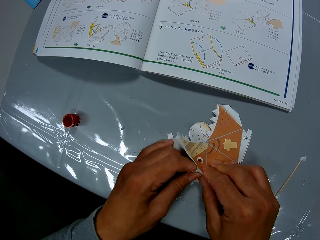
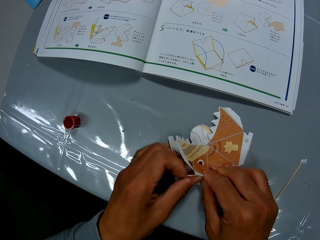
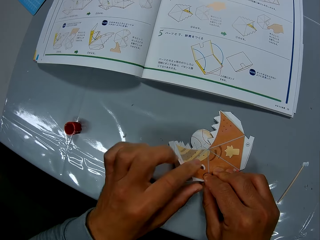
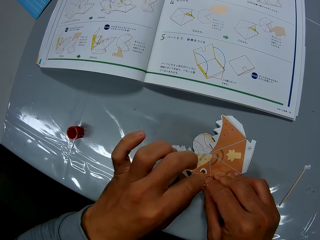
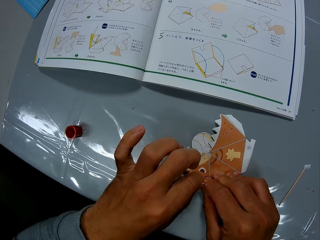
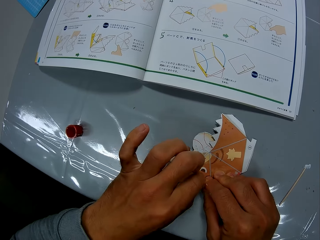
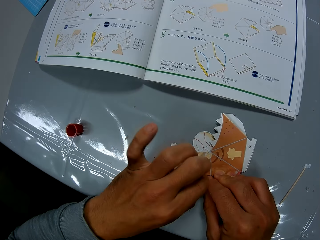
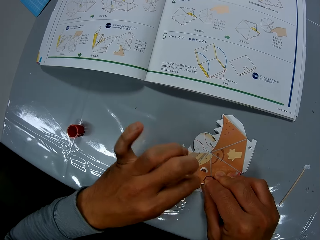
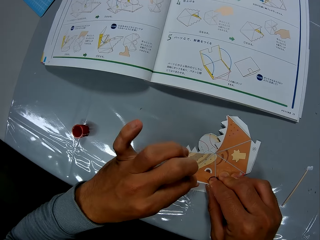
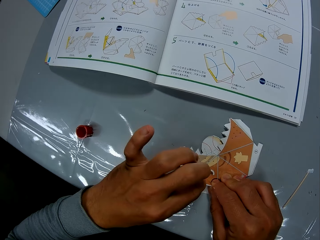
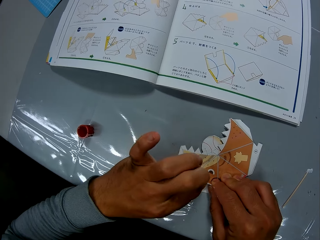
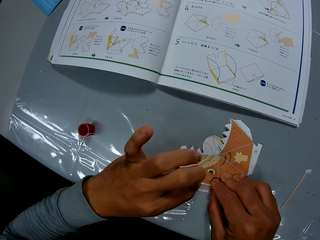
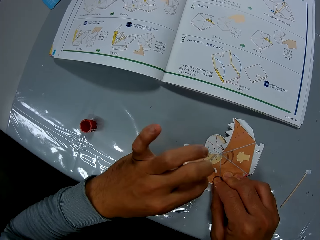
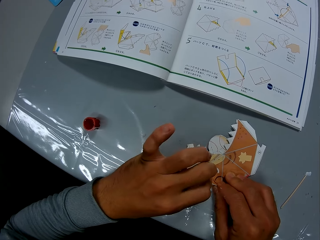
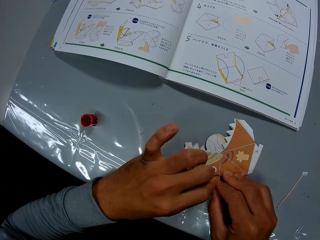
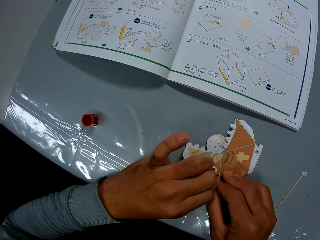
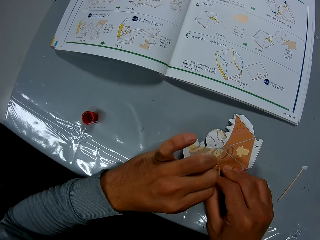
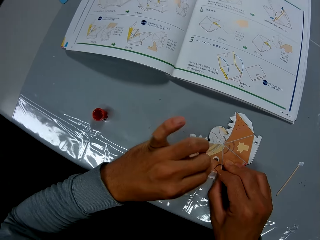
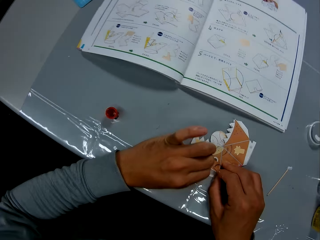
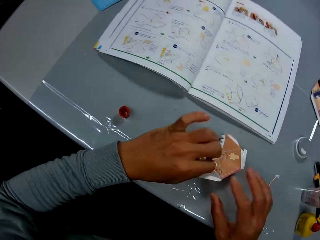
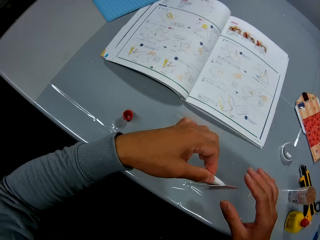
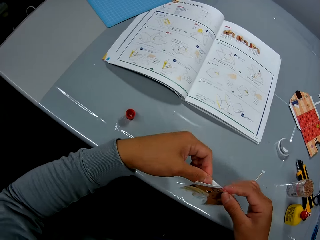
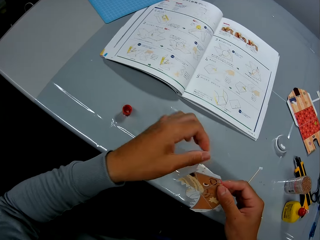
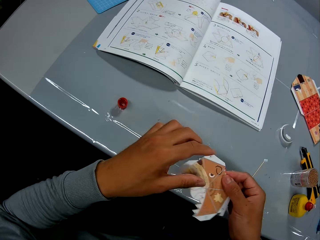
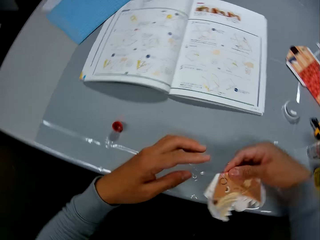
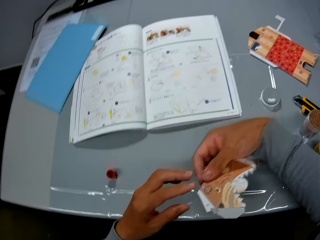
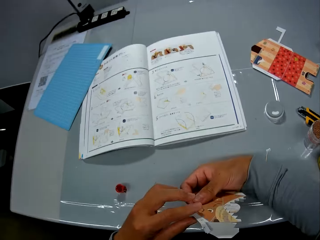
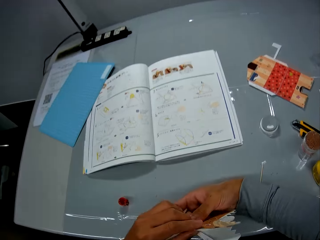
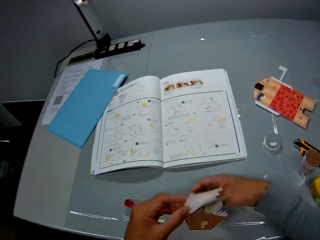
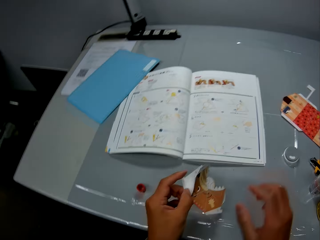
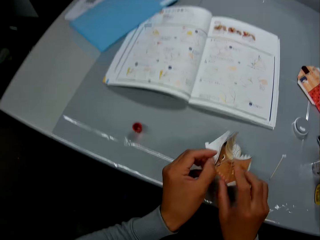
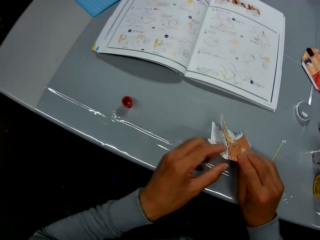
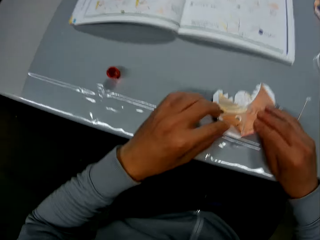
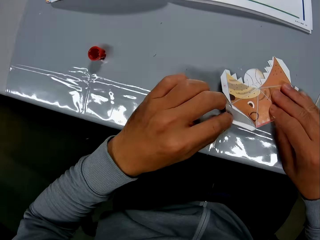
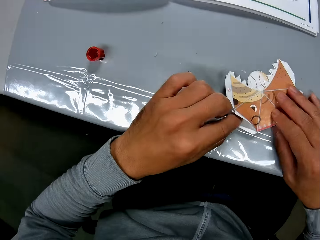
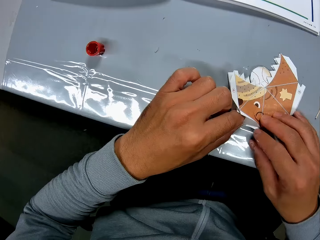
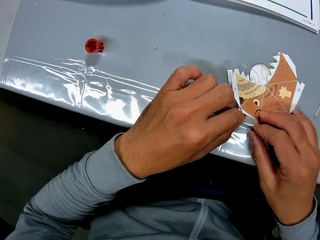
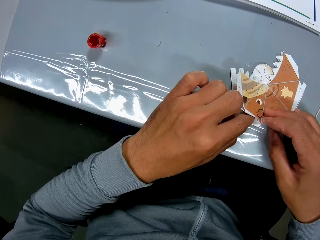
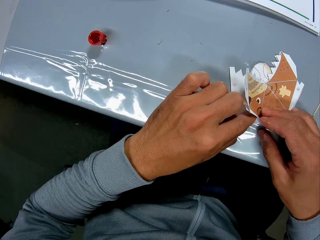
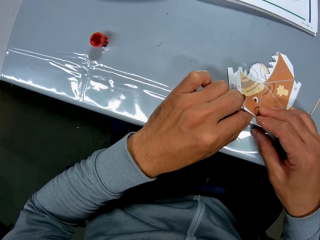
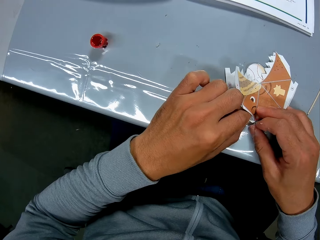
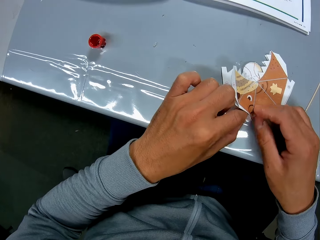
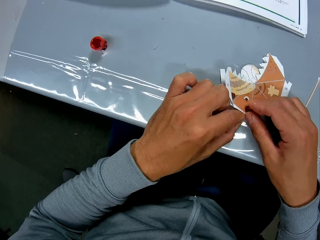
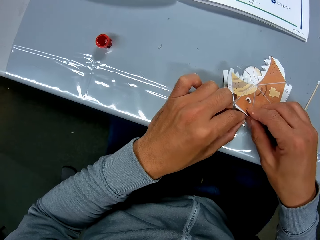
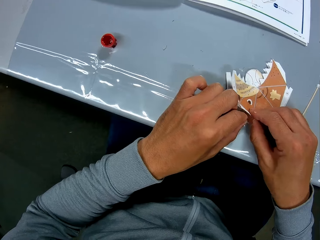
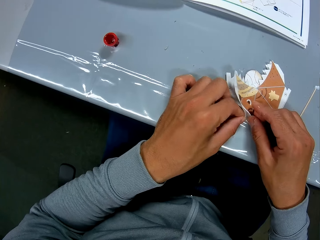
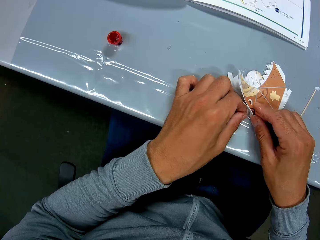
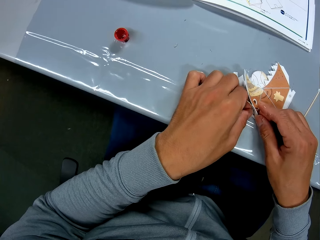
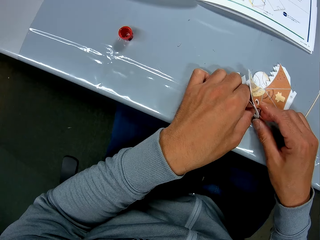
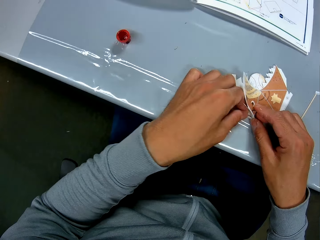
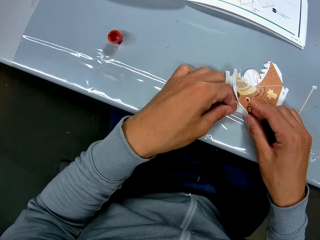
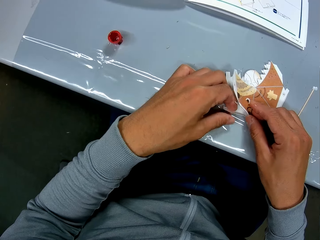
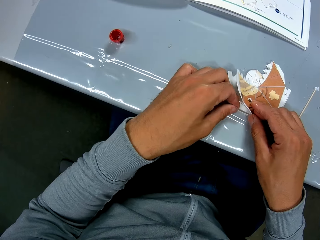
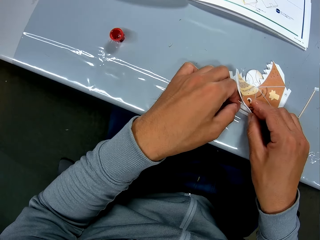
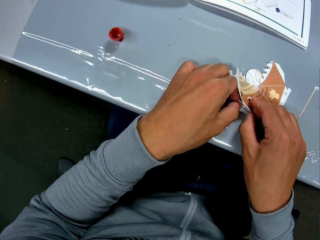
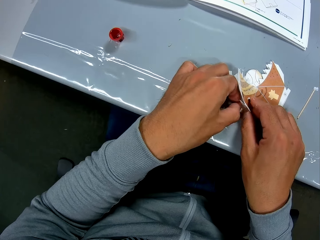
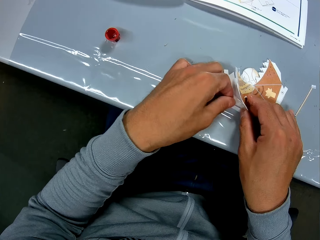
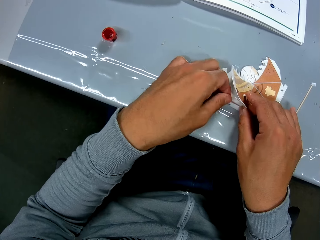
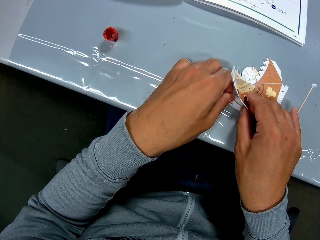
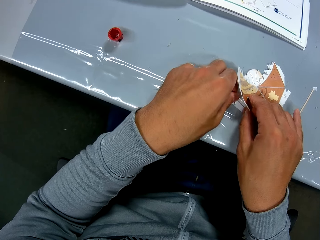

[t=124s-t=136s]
The camera wearer lifts the paper model. They pass the paper model to the right hand. They turn the paper model. They pass the paper model to the left hand. They hold the paper model. They put the paper model on the table. They fold the paper model.

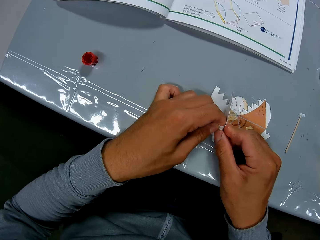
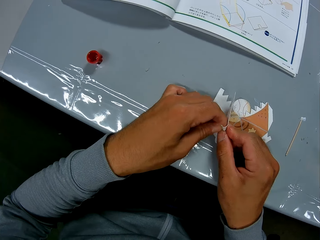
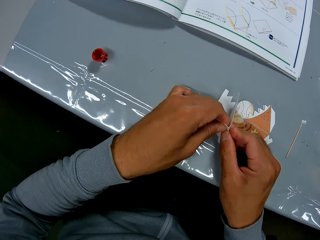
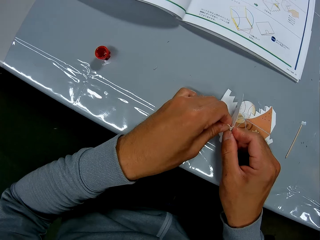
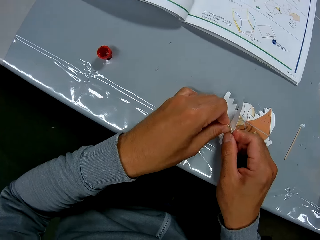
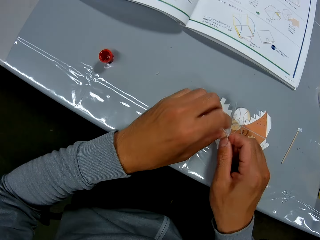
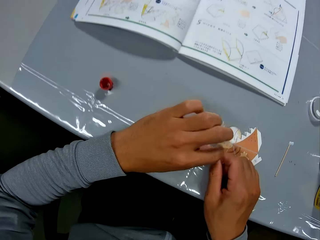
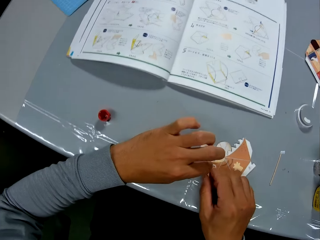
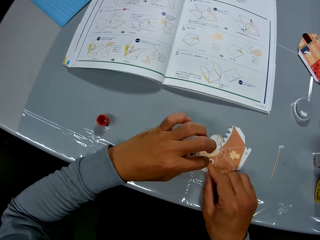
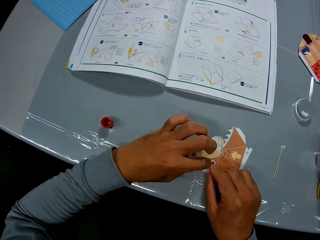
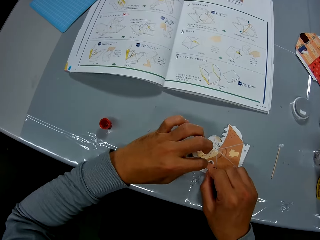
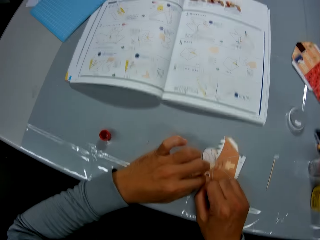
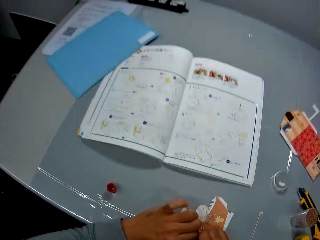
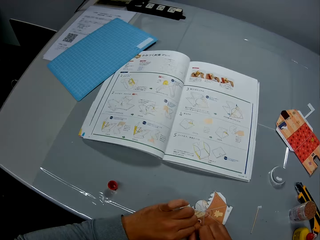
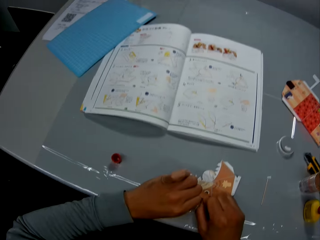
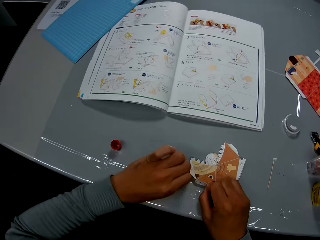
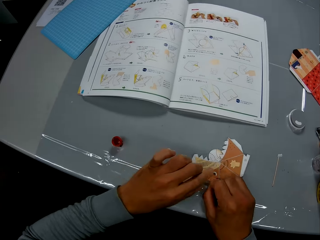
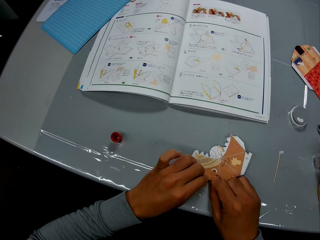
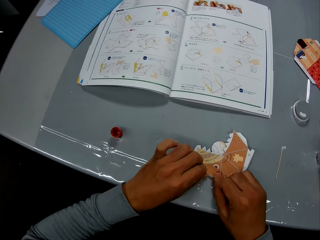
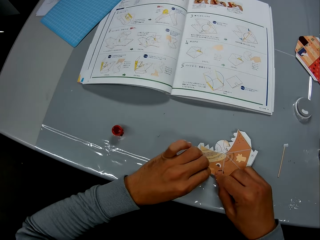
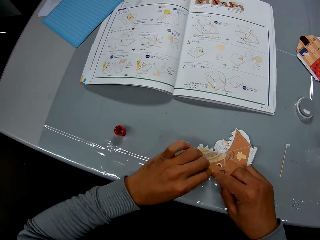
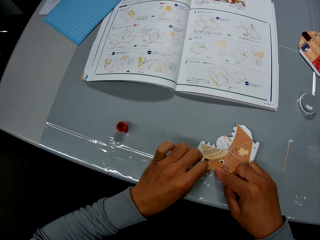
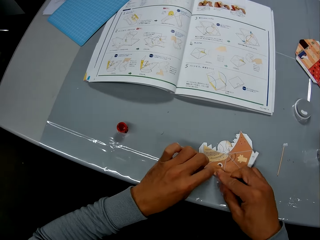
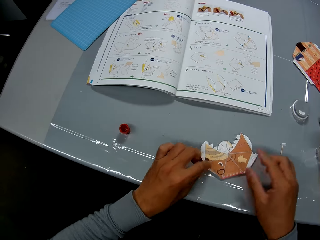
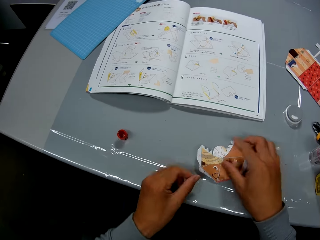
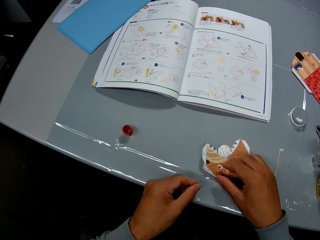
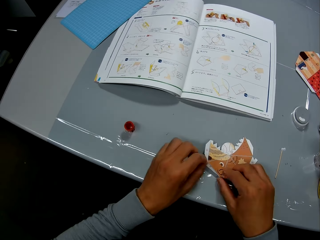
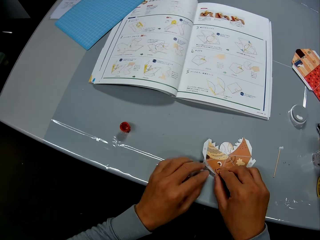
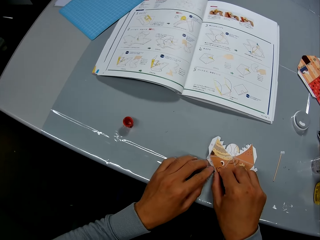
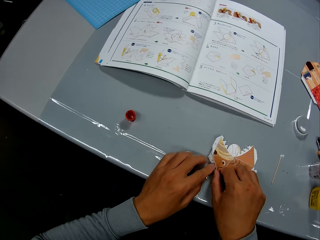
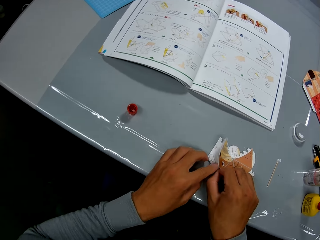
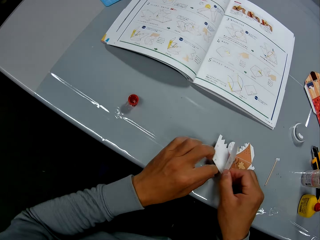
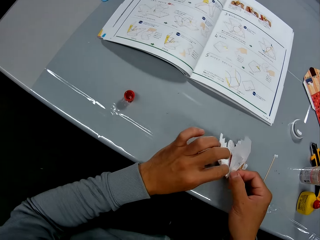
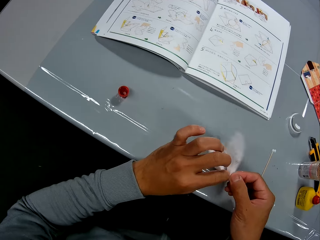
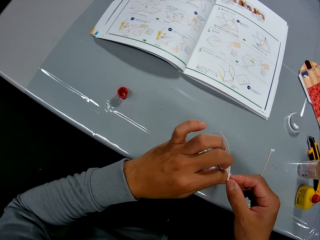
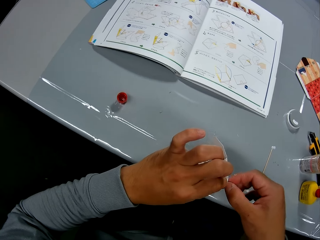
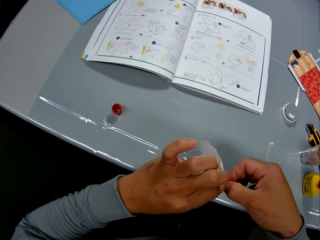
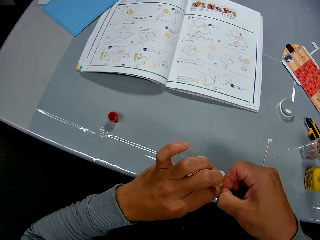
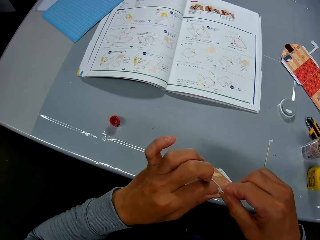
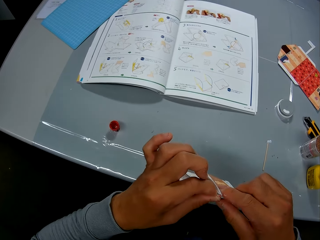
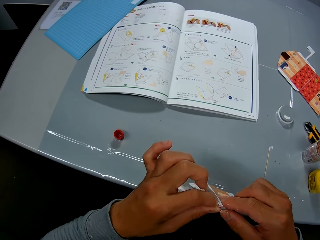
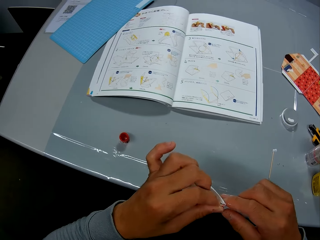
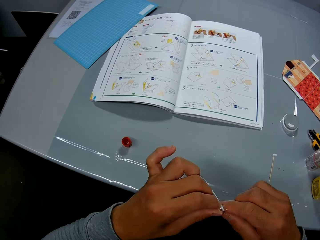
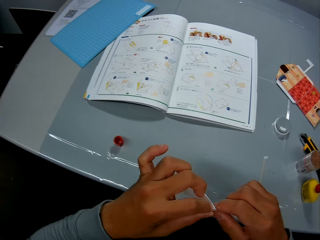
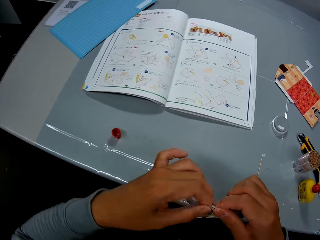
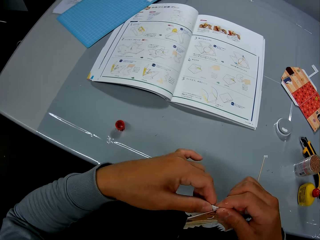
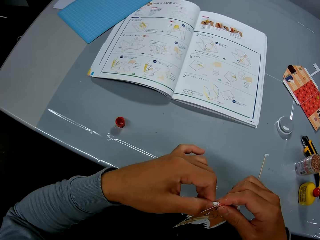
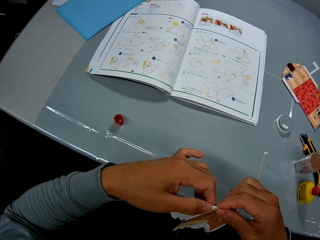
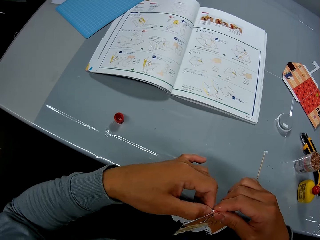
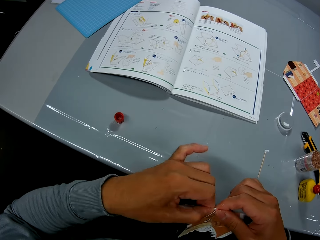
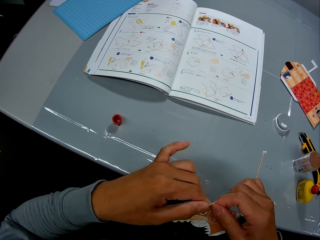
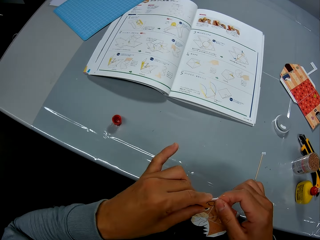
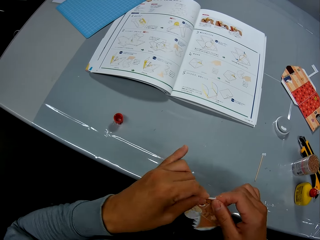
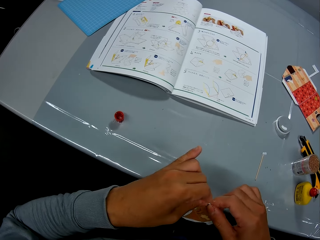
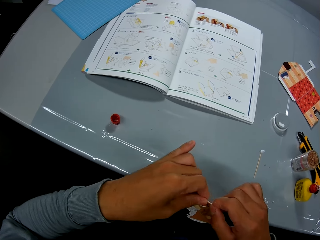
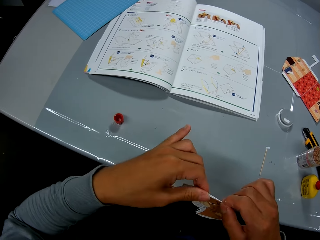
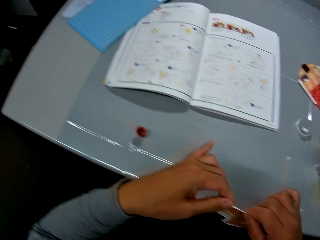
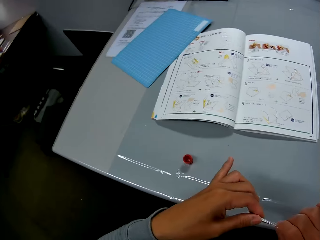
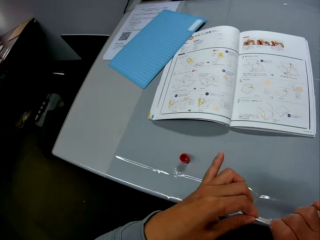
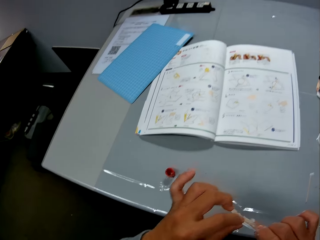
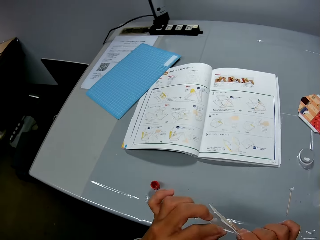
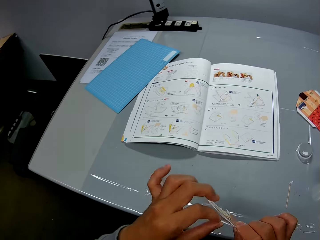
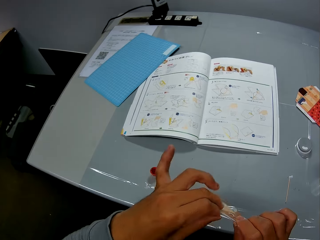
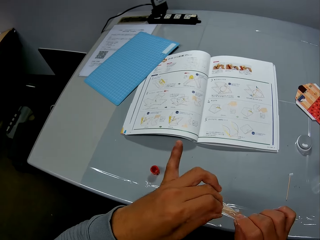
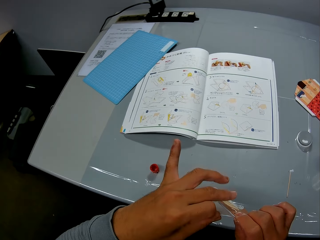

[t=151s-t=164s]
The camera wearer looks at the manual. They fold the paper model. They lift the paper model. They fold the paper model.
